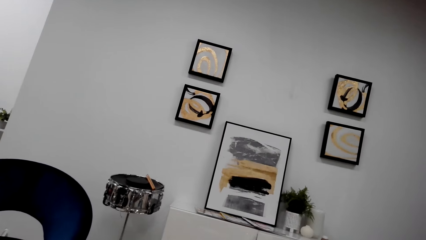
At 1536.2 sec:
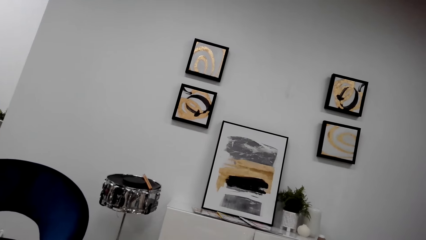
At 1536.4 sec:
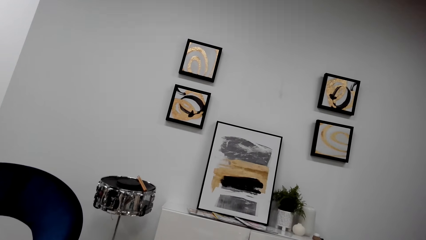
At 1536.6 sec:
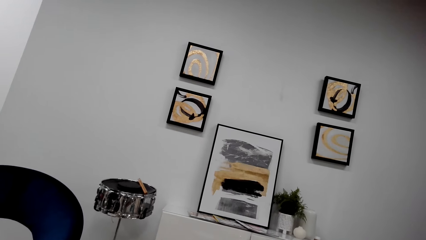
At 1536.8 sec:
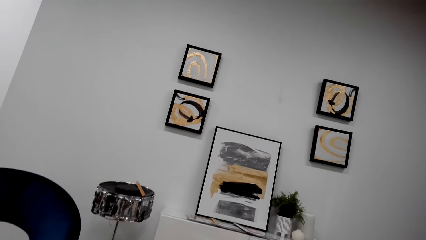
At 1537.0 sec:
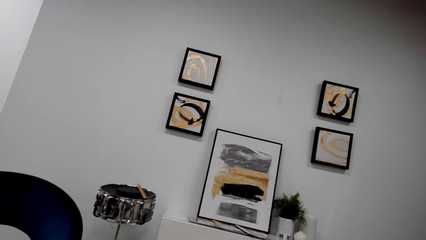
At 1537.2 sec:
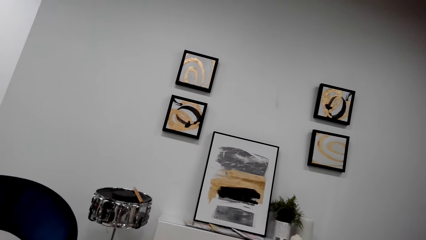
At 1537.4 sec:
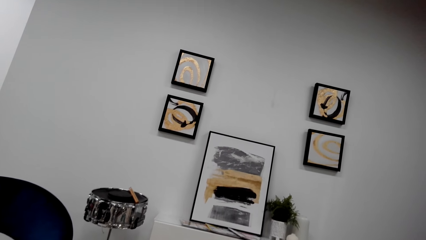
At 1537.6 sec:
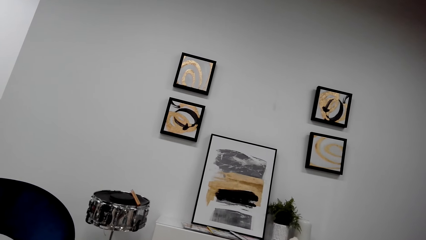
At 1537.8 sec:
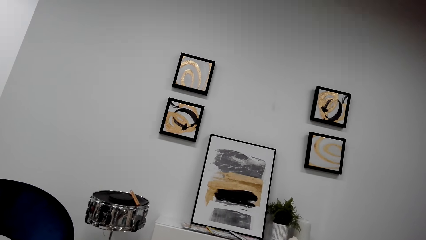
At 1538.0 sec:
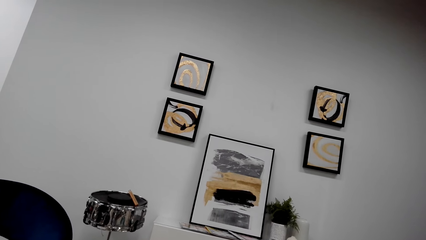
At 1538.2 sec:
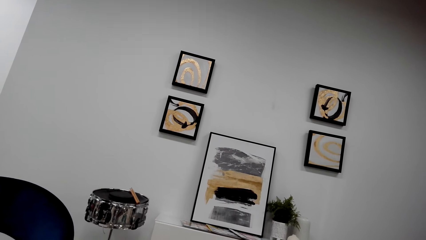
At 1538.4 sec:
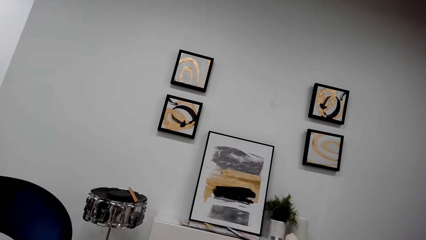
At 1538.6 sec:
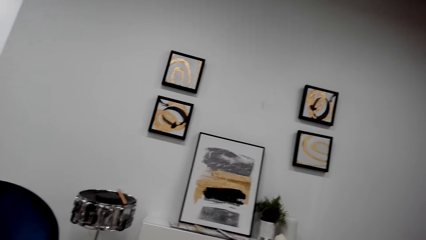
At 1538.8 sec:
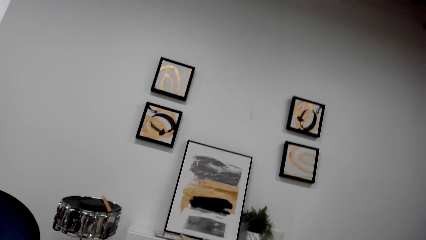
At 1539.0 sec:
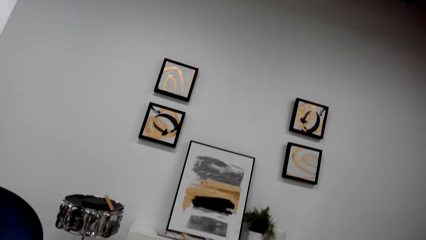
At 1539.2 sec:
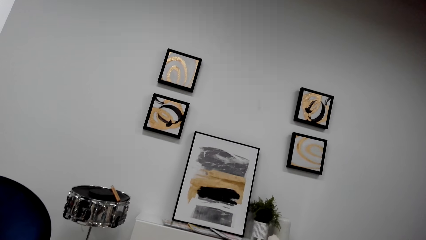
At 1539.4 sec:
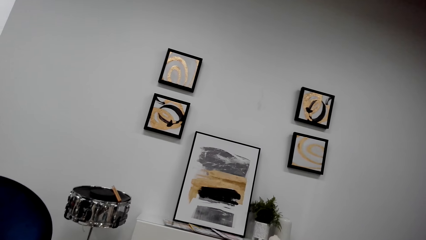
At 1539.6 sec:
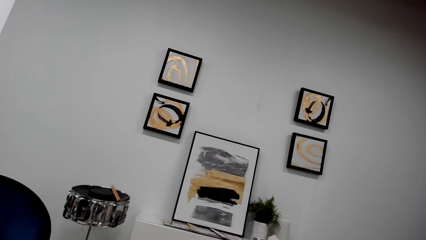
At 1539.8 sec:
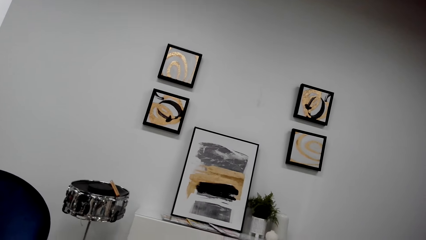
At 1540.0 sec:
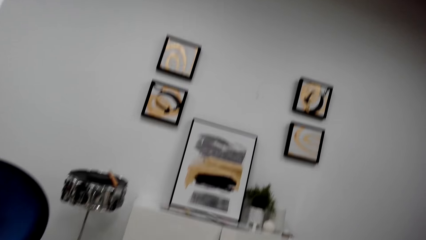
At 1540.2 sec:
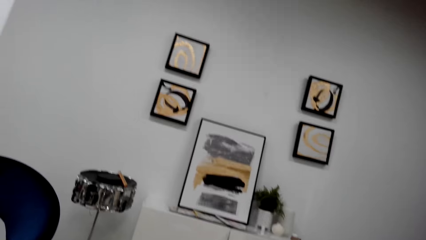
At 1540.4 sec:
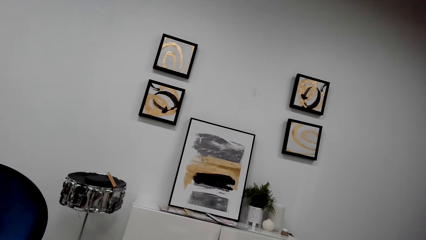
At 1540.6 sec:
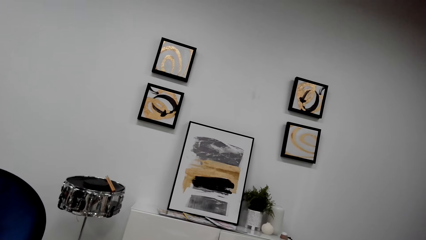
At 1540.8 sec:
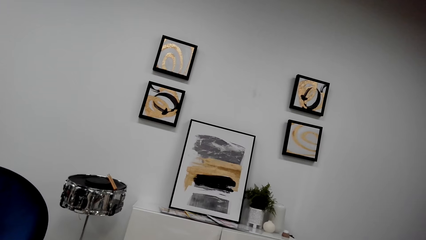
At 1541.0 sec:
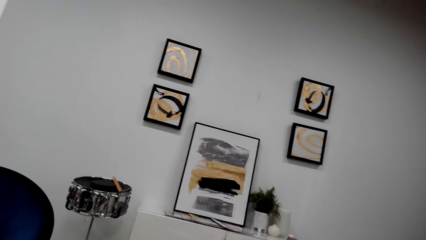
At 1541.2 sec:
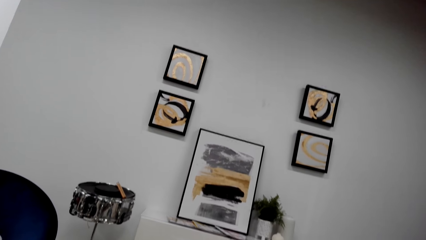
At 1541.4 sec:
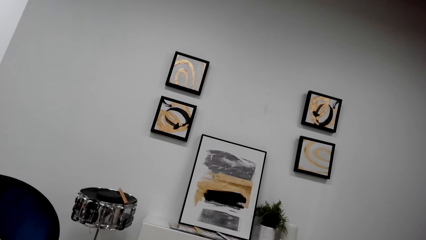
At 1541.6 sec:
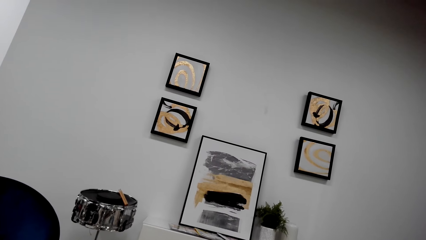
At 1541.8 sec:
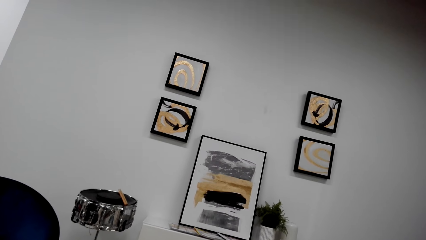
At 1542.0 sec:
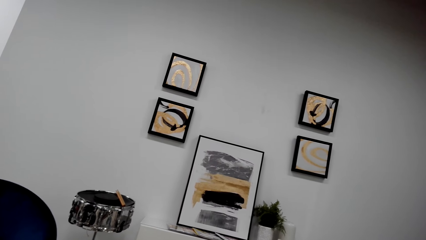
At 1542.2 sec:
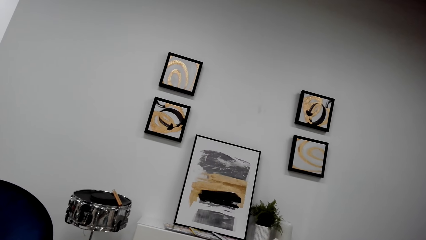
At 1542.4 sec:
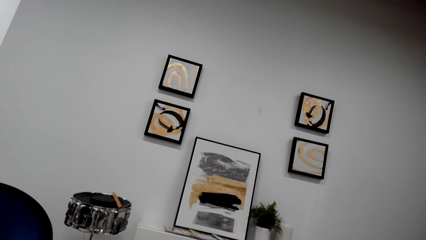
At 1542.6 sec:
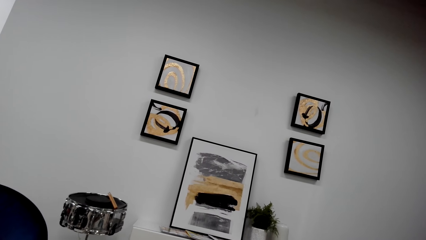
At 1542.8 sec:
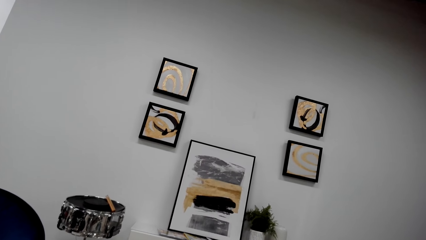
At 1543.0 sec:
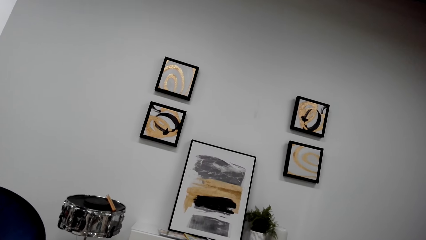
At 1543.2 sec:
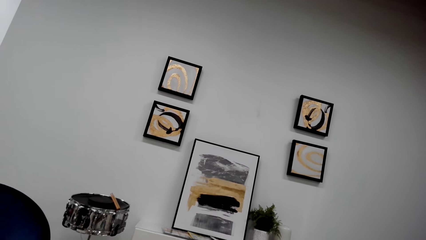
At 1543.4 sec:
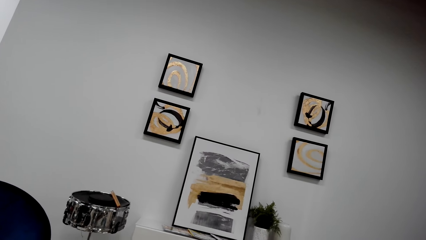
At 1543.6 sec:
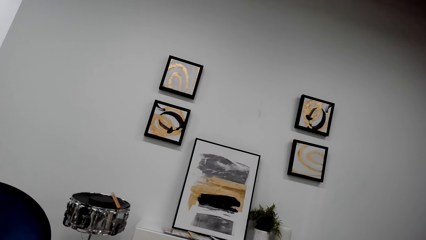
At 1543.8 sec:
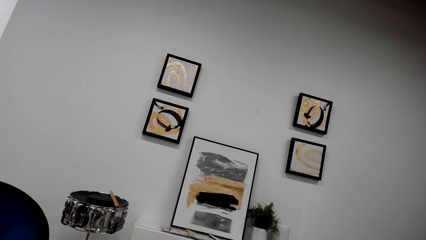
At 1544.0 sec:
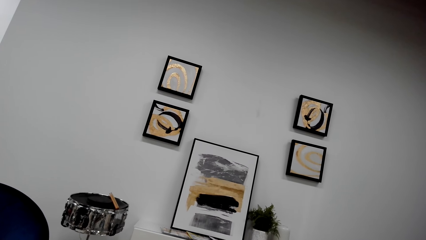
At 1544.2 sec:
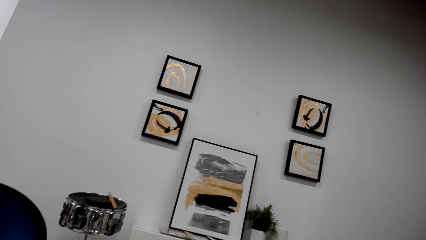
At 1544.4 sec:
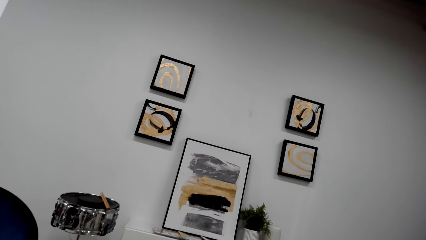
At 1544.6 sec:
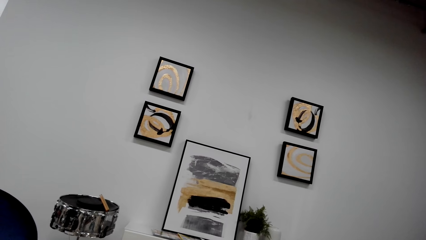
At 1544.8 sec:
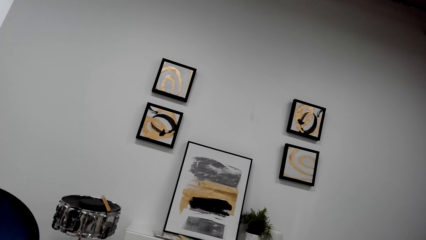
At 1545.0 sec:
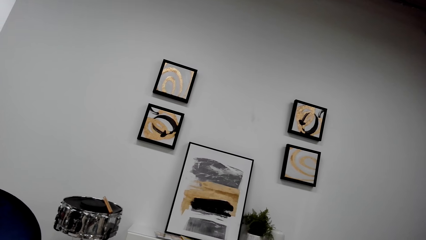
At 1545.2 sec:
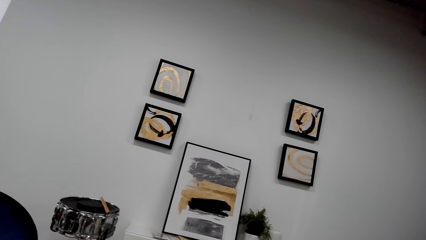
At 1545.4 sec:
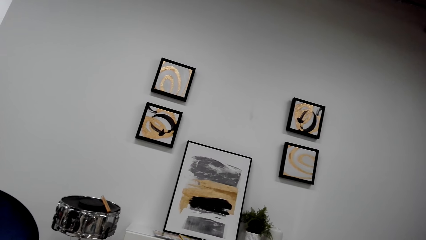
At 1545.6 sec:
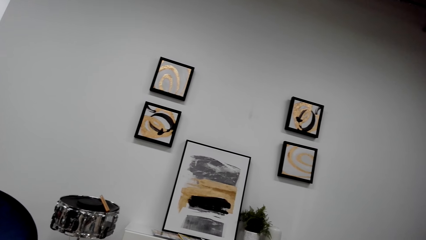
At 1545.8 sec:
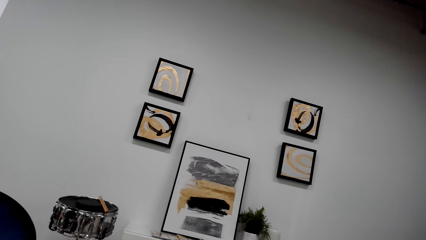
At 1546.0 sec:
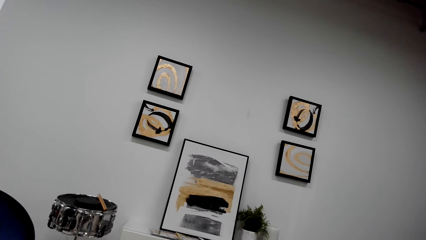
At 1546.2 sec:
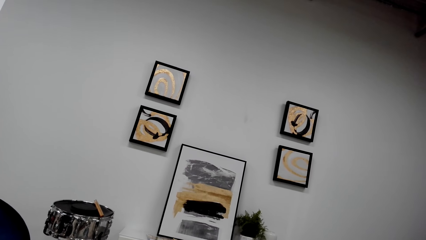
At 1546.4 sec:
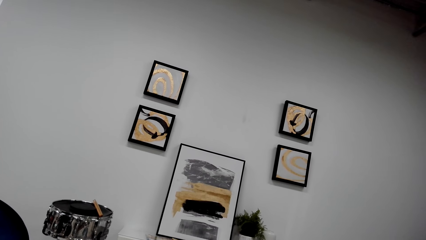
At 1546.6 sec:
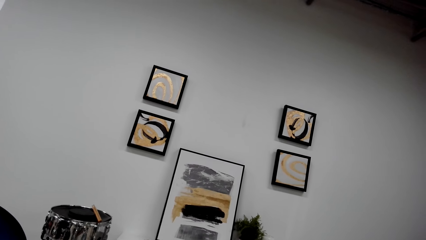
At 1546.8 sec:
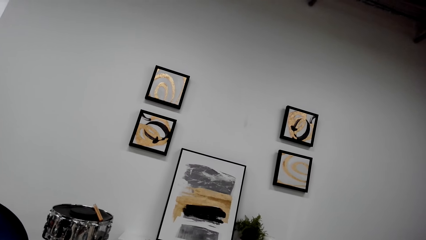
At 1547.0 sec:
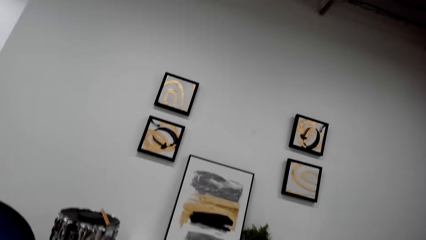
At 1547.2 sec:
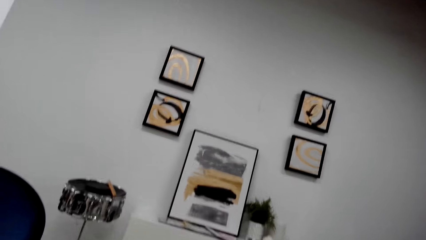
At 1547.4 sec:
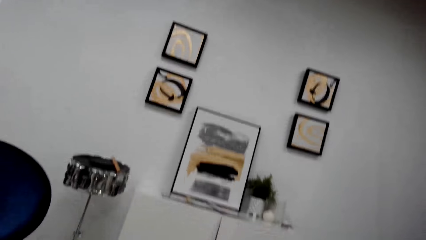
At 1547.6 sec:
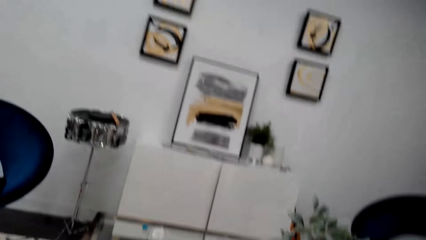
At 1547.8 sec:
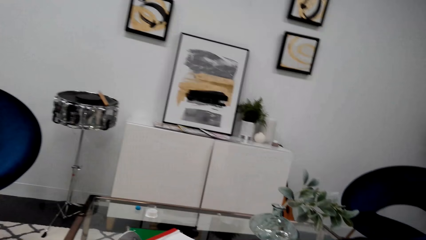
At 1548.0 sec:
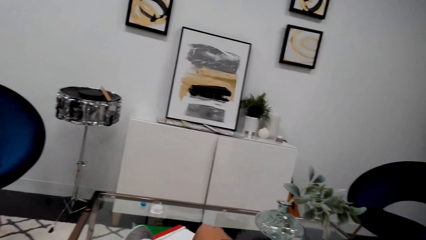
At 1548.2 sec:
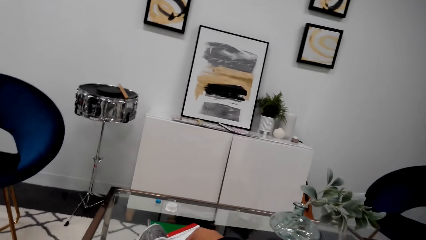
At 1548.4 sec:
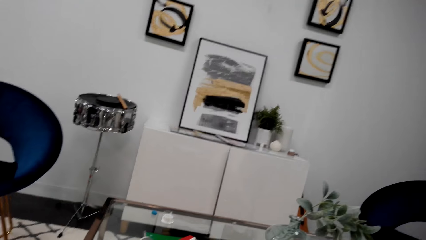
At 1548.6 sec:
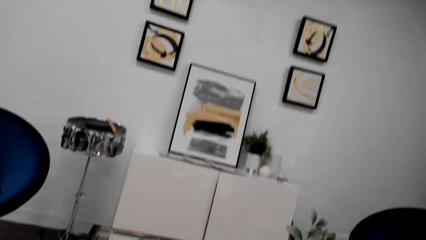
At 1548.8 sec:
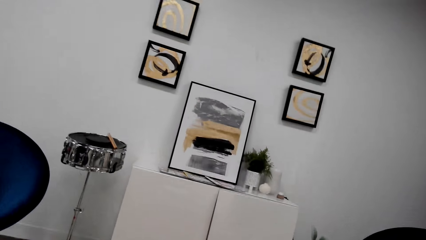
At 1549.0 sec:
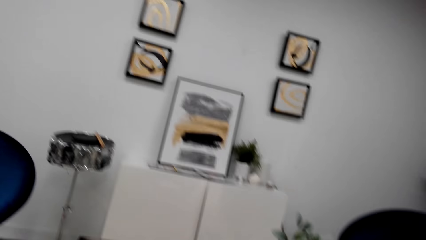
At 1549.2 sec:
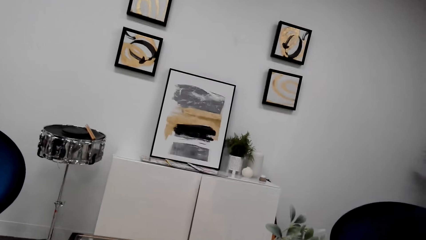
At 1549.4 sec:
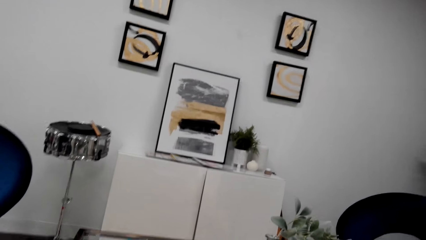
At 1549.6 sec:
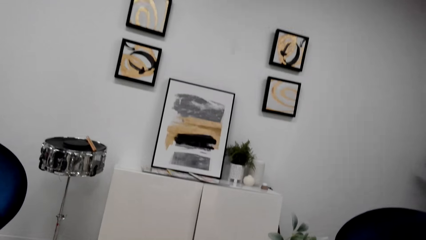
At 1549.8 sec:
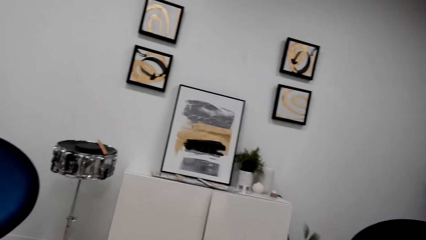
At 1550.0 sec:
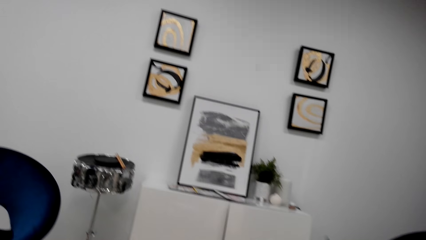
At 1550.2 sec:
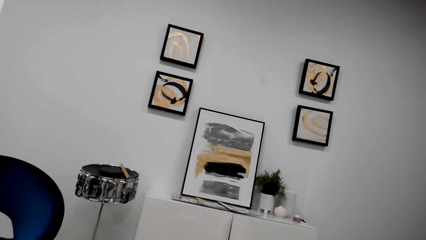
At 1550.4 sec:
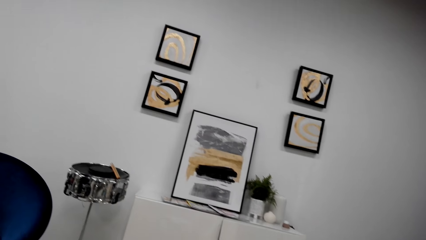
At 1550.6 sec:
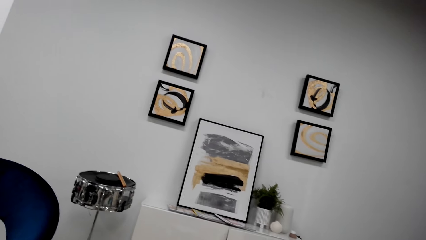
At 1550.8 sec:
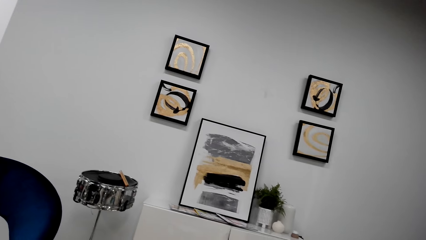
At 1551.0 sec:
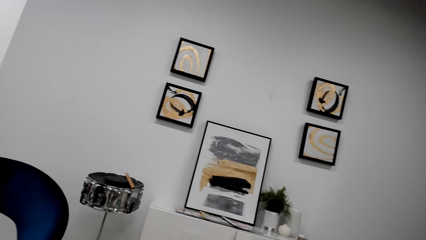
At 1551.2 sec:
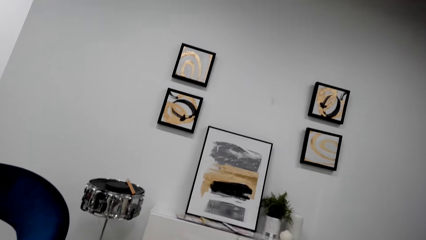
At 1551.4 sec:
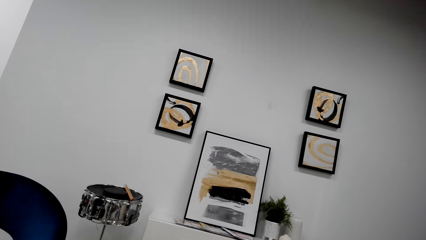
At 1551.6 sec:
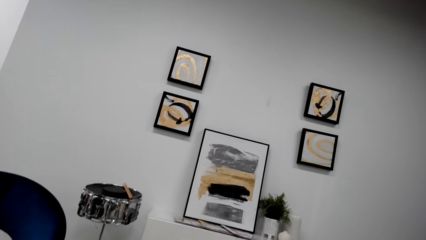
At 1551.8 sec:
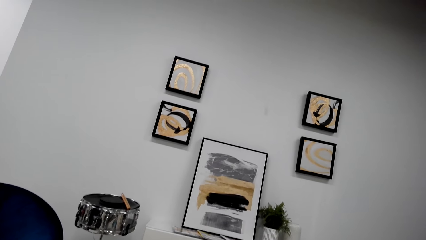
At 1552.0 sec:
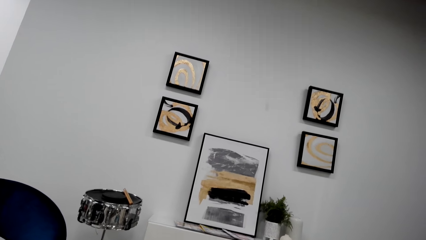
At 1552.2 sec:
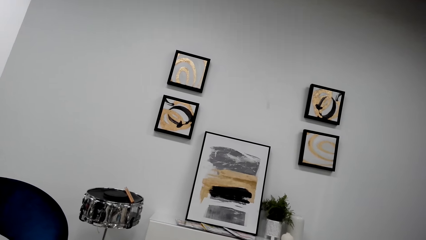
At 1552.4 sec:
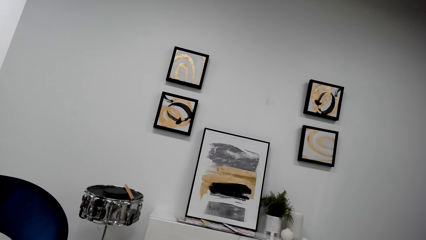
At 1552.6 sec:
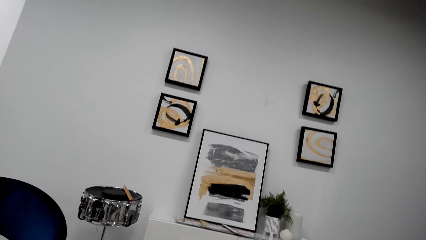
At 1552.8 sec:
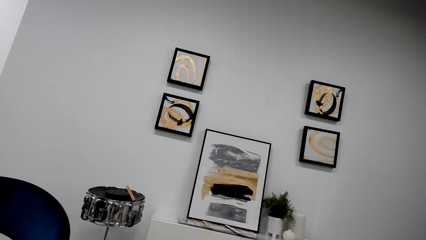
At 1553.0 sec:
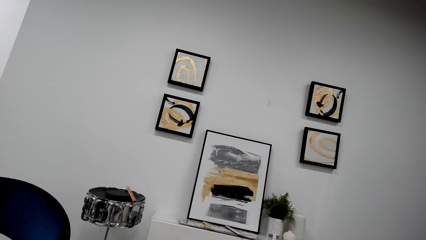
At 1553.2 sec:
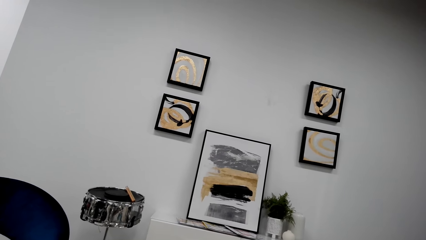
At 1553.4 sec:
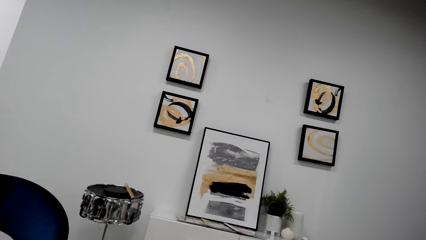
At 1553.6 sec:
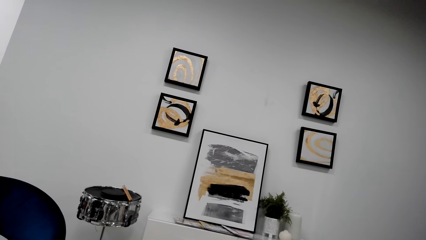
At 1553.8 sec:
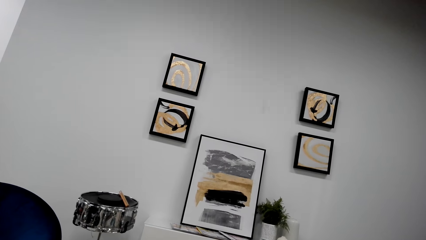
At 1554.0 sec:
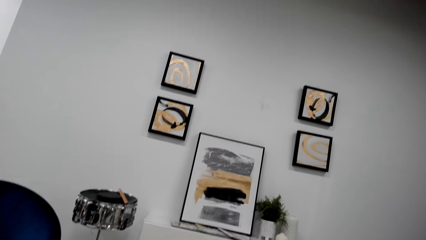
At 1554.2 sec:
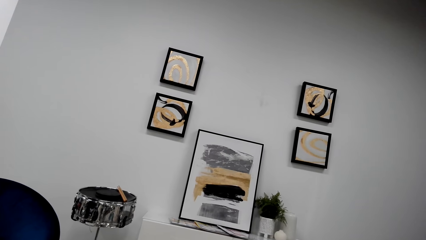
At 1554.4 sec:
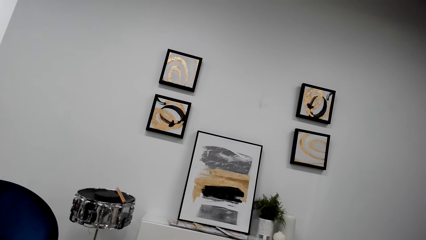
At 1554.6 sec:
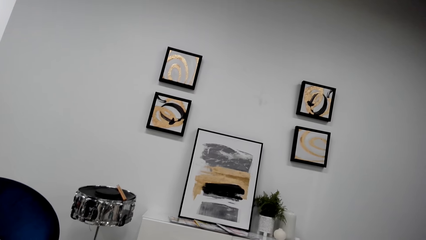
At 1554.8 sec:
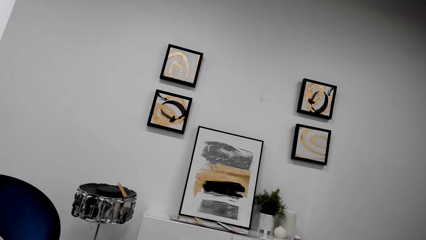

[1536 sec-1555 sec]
The camera wearer moves a hand. They stare at the wall.
